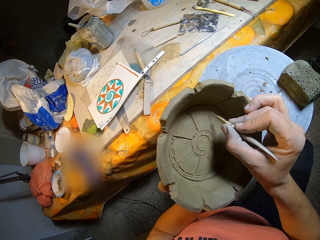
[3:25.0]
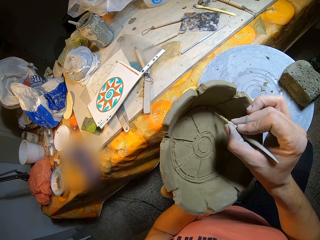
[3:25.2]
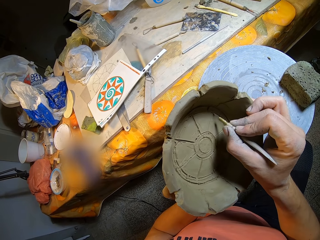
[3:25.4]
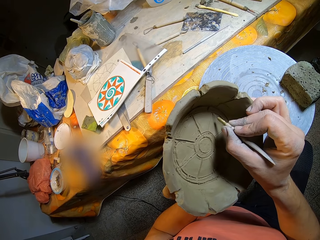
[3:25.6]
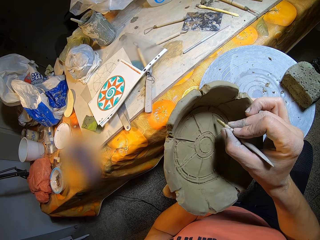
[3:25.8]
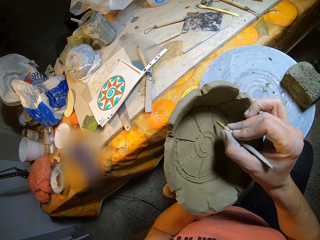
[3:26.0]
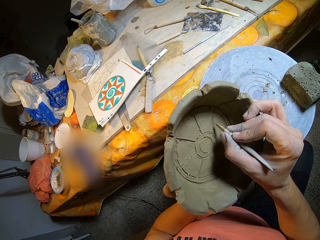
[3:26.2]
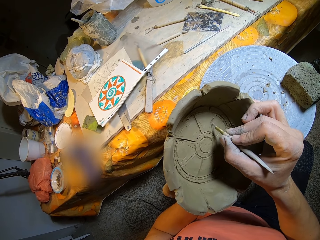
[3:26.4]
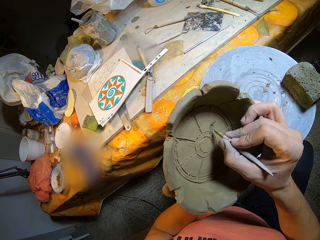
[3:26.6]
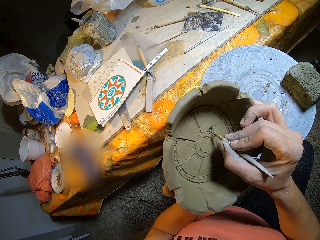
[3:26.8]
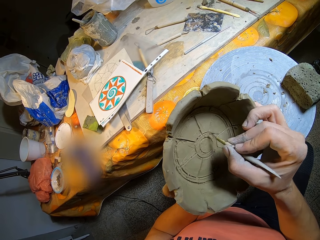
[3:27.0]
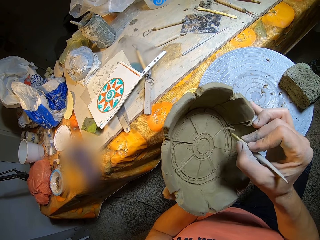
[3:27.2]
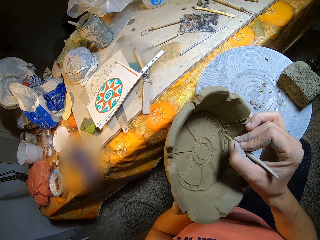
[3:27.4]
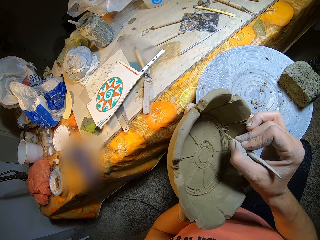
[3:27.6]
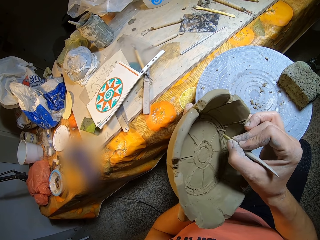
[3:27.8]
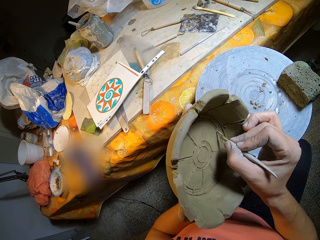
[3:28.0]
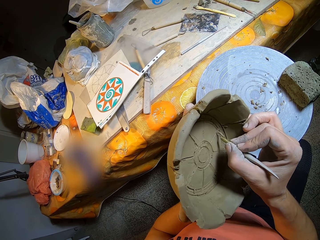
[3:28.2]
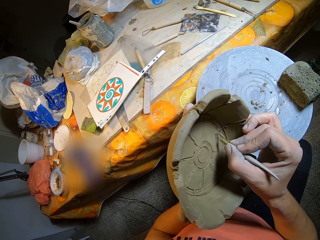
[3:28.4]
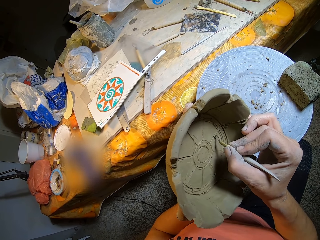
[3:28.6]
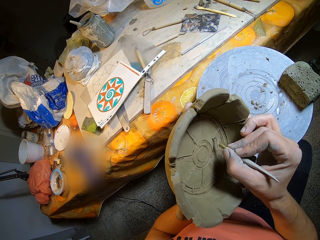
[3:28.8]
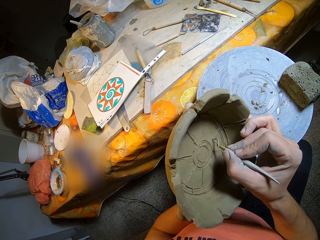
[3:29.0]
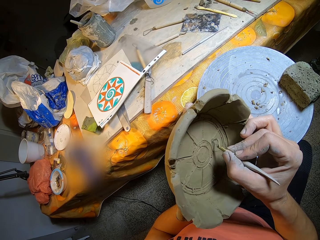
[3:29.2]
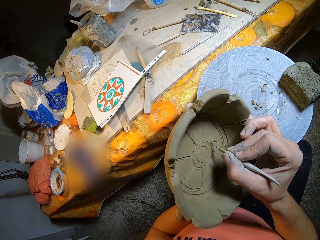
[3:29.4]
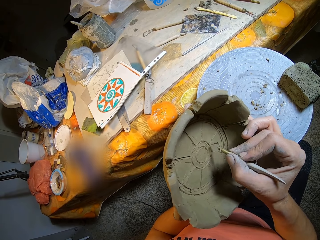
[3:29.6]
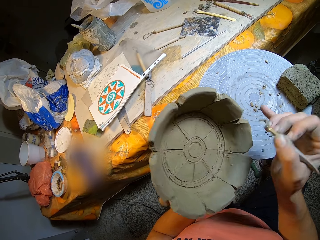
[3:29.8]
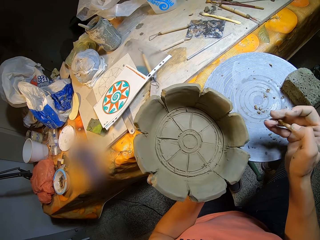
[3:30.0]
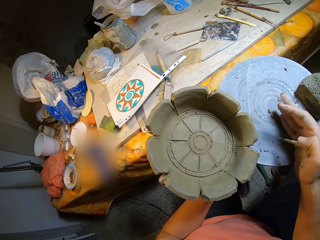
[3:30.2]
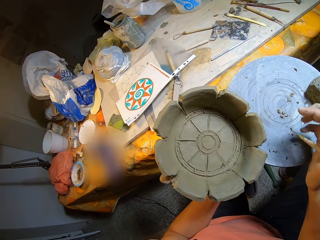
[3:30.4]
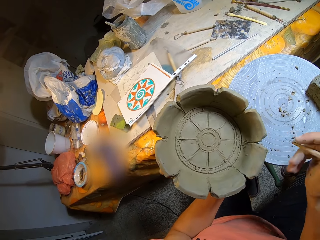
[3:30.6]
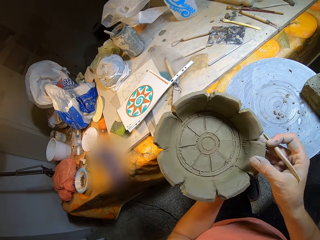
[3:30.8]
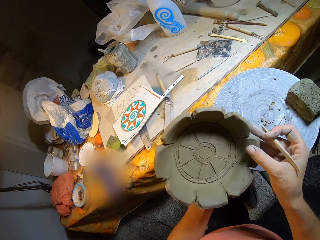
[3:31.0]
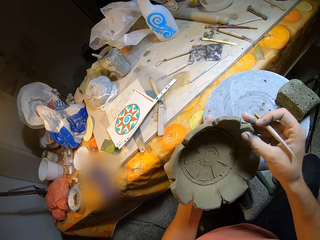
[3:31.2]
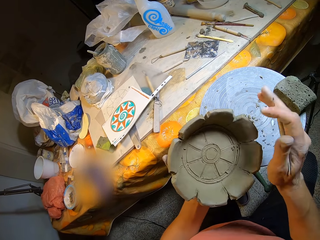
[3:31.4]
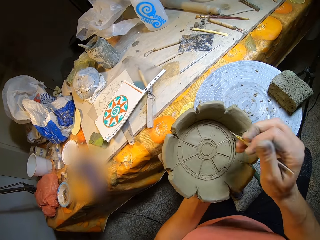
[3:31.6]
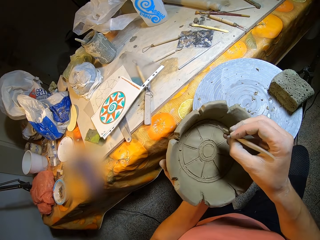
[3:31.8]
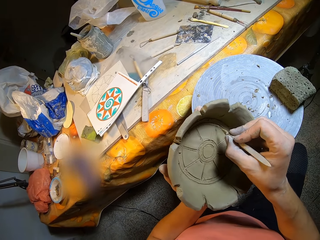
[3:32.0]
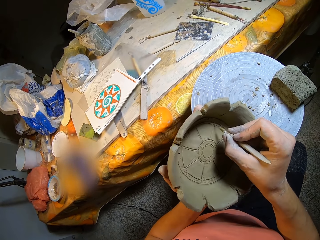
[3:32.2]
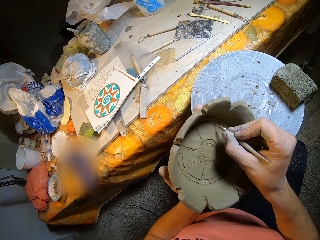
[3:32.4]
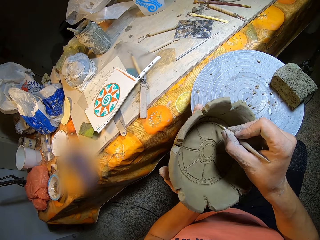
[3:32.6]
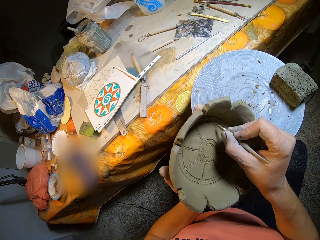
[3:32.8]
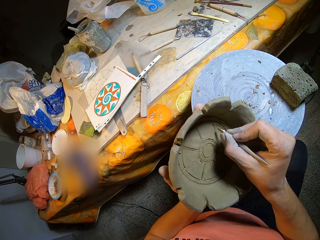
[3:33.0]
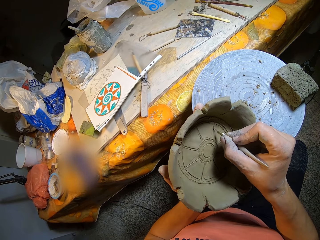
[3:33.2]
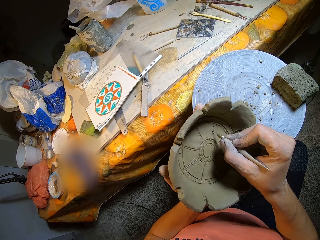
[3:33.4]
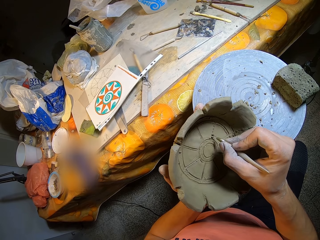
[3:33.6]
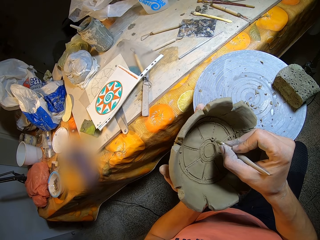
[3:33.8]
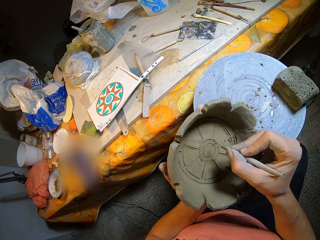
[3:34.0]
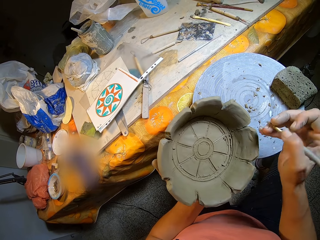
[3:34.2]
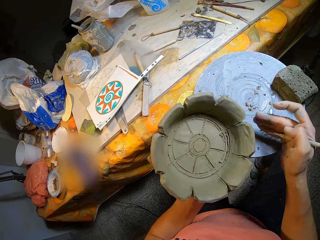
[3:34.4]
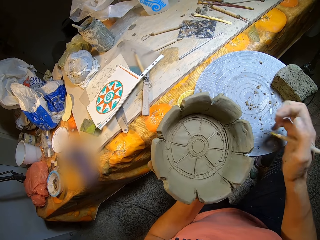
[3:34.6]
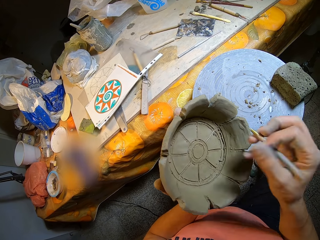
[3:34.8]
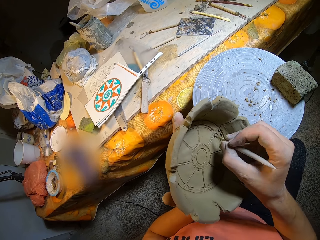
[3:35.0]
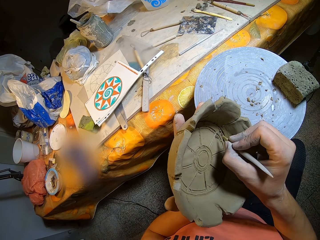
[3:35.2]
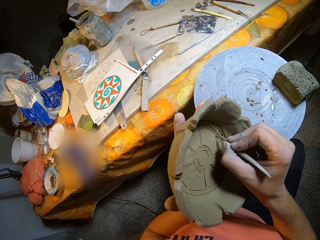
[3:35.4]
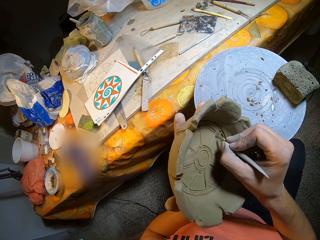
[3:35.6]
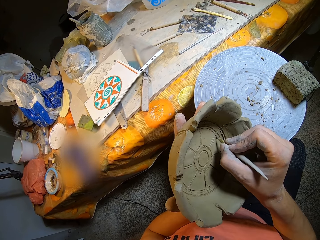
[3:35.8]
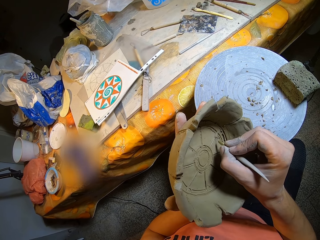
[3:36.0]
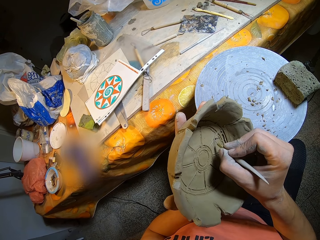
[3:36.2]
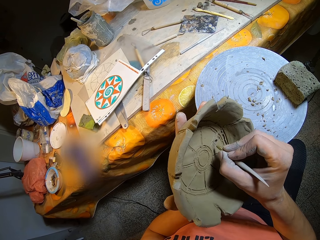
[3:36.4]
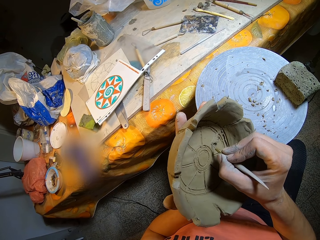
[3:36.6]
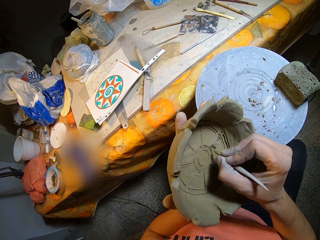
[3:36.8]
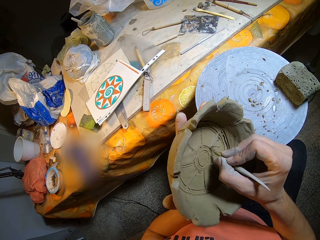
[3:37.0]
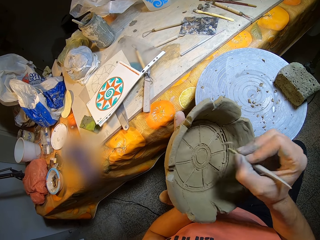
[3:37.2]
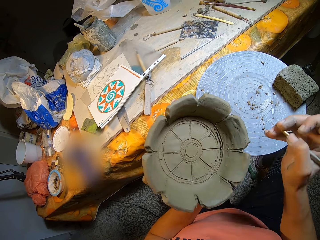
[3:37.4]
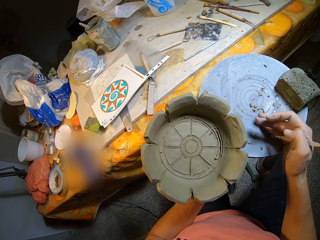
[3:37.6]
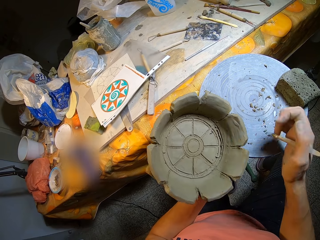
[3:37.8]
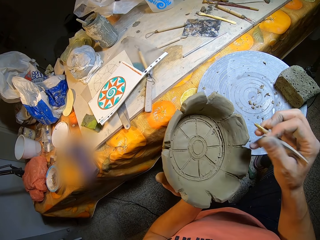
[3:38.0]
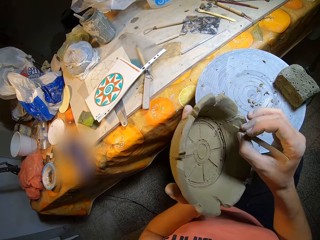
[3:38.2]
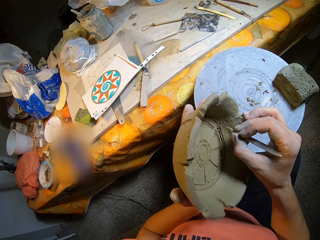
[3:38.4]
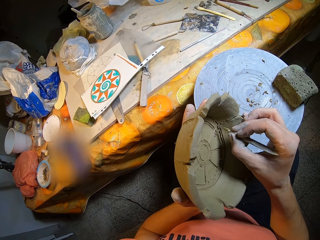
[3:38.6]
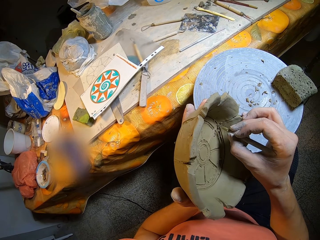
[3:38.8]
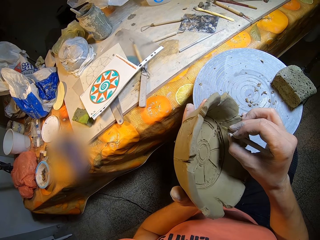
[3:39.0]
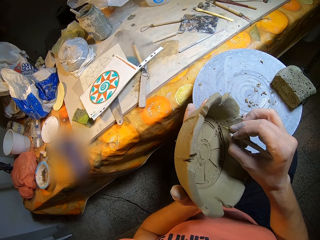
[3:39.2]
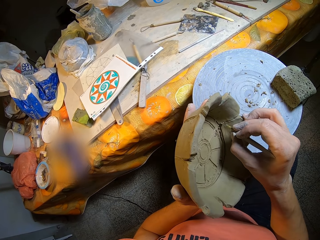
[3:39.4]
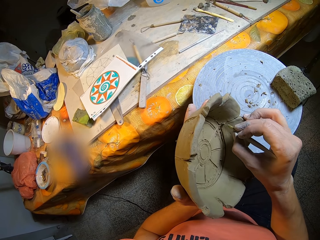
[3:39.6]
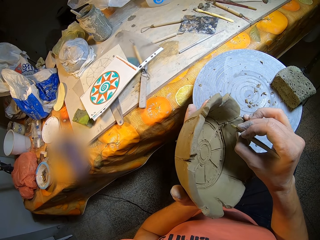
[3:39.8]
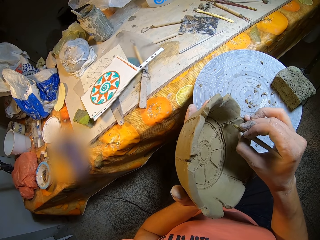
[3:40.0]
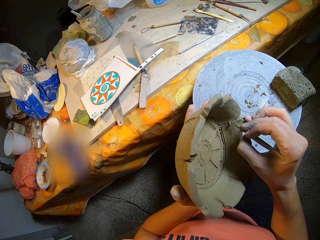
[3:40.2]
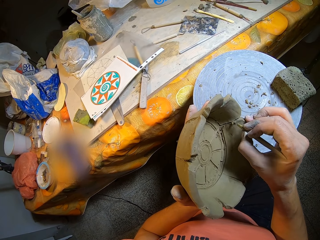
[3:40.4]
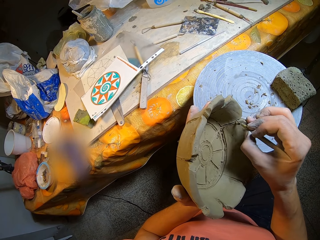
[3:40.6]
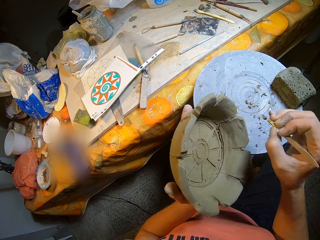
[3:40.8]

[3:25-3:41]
The camera wearer carves a design in the pottery piece on her left hand with the pottery needle in her right hand. She carves a design in the pottery piece on her left hand with the pottery needle in her right hand again. She removes clay particles from the pottery needle in her right hand with her right hand. She turns the pottery piece on her left hand with her right hand. She carves a design in the pottery piece on her left hand with the pottery needle in her right hand. She removes clay particles from the pottery needle in her right hand with her right hand. She carves a design in the pottery piece on her left hand with the pottery needle in her right hand. She removes clay particles from the pottery needle in her right hand with her right hand. She carves a design in the pottery piece on her left hand with the pottery needle in her right hand.

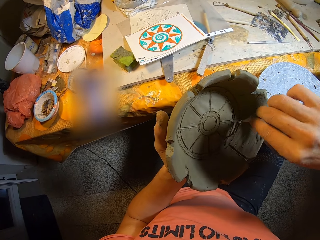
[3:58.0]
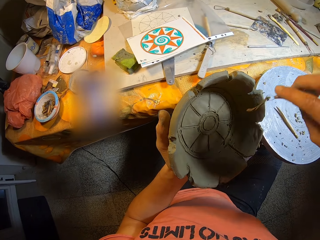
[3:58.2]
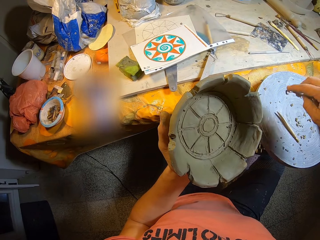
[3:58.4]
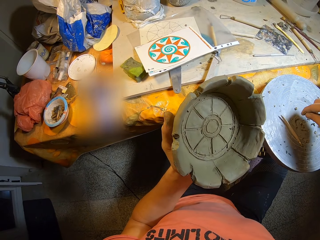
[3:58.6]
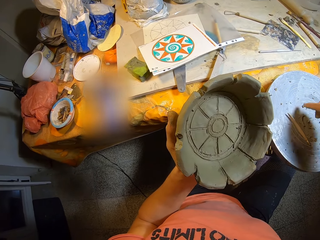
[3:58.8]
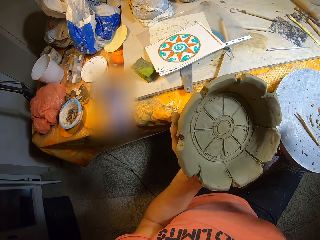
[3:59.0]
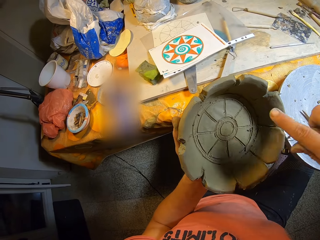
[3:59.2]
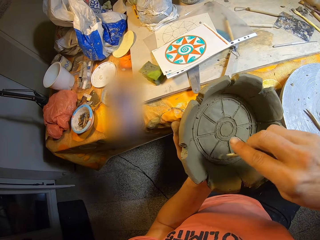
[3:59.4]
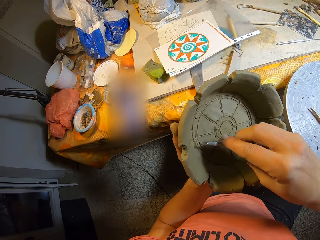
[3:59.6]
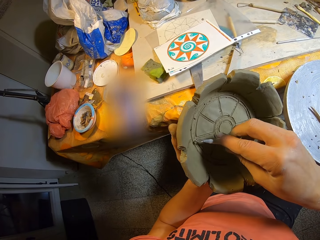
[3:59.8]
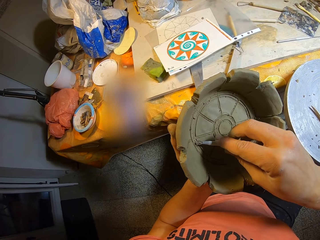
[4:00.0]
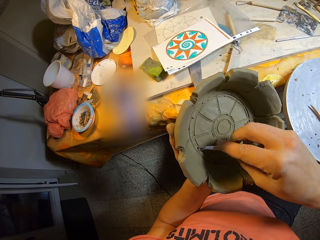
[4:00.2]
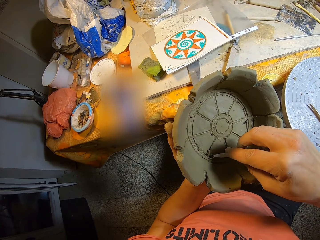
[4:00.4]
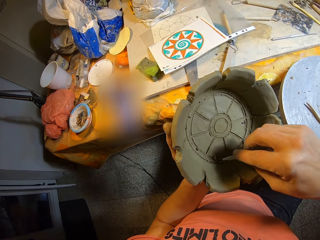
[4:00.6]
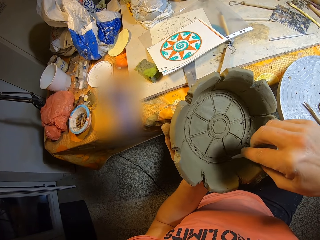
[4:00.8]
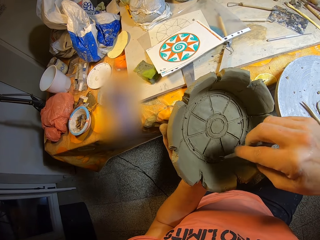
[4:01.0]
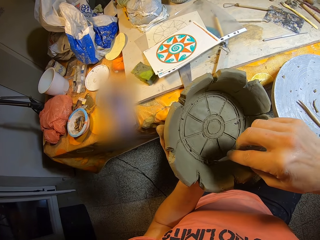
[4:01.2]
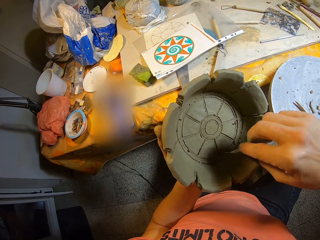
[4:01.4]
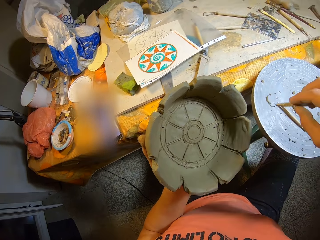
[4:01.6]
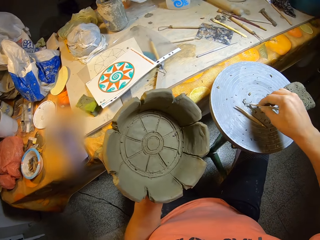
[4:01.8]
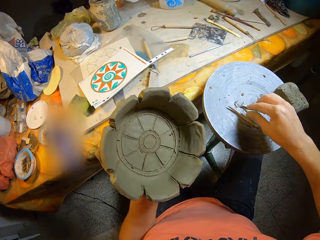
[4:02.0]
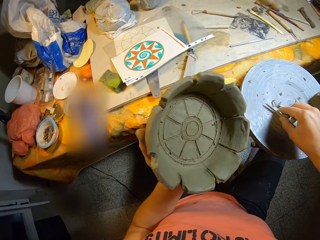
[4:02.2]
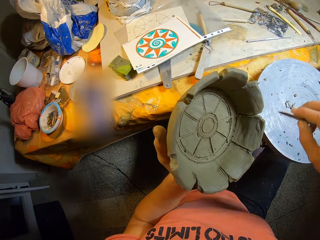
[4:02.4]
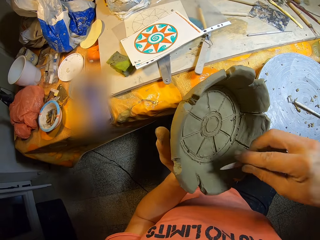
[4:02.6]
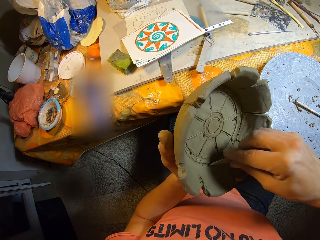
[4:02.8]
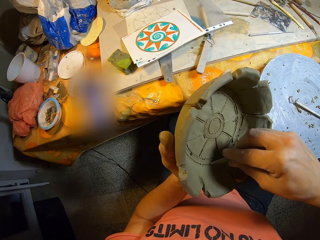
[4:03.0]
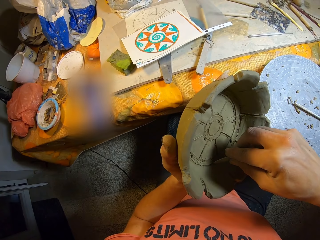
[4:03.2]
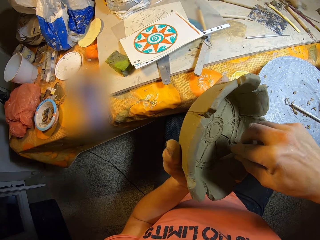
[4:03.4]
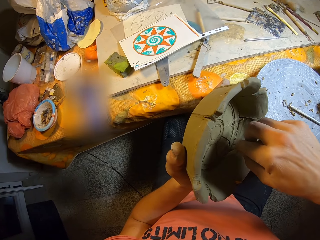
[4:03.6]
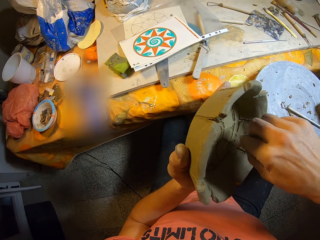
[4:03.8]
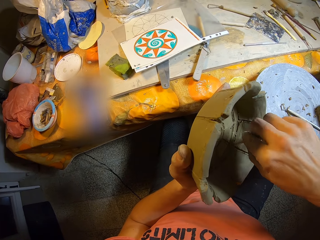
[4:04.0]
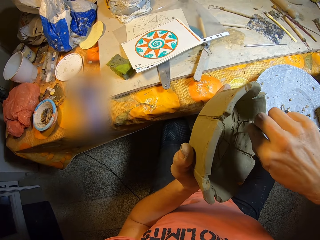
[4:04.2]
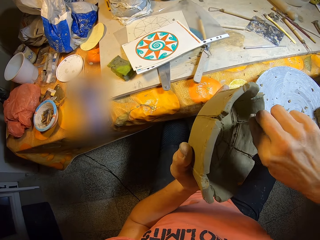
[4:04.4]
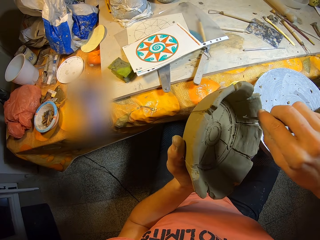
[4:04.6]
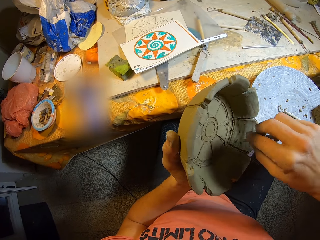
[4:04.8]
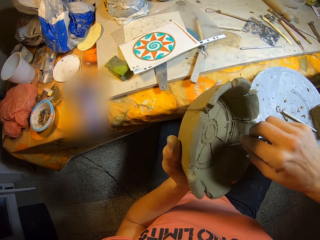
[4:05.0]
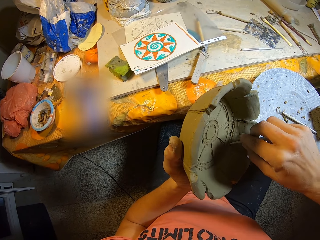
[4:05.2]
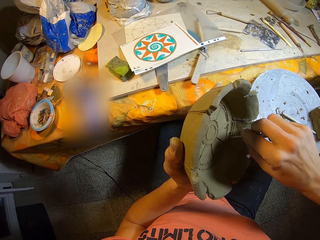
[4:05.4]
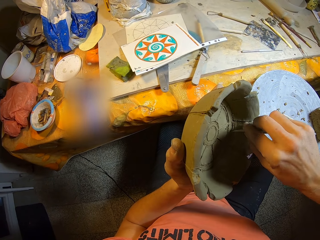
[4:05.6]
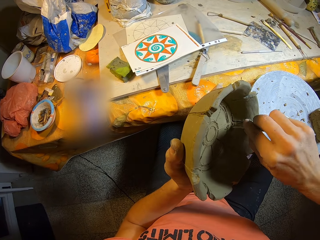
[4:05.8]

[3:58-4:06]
The camera wearer removes clay particles from the loop tool in her right hand with her right hand. She carves a design in the pottery piece on her left hand with the needle in her right hand. She drops the loop tool in her right hand on the potter's wheel. She picks up the pottery needle from the potter's wheel with her right hand. She carves a design in the pottery piece on her left hand with the pottery needle in her right hand.
